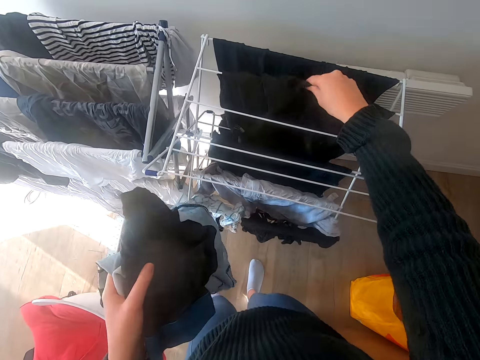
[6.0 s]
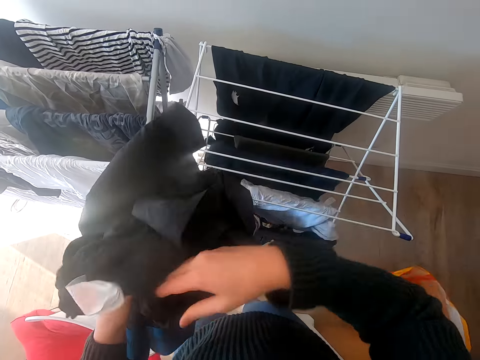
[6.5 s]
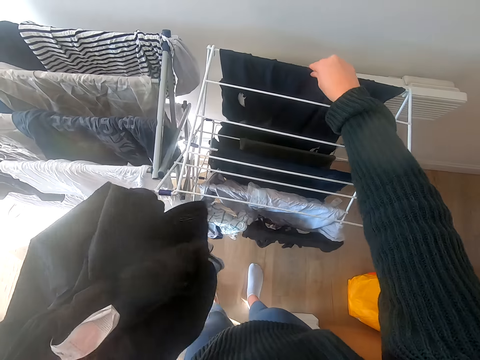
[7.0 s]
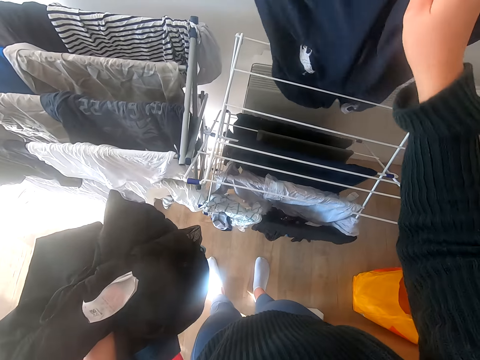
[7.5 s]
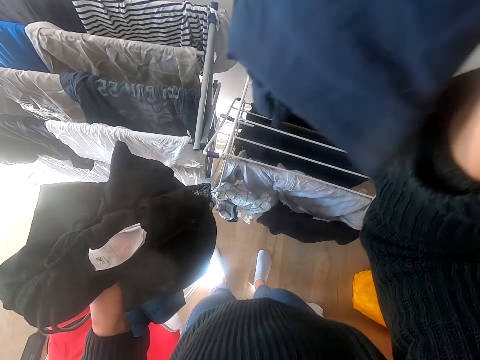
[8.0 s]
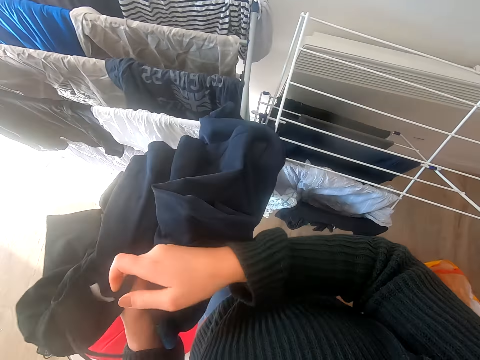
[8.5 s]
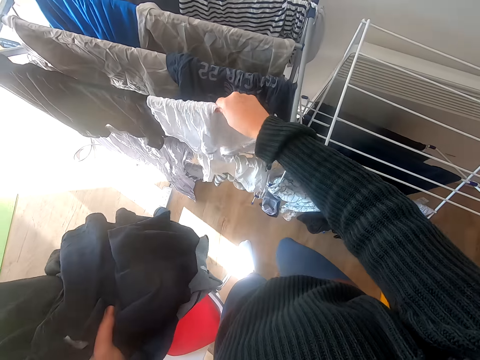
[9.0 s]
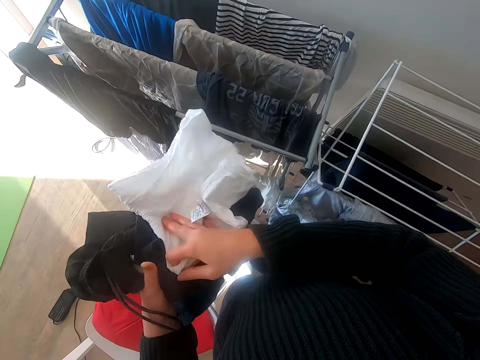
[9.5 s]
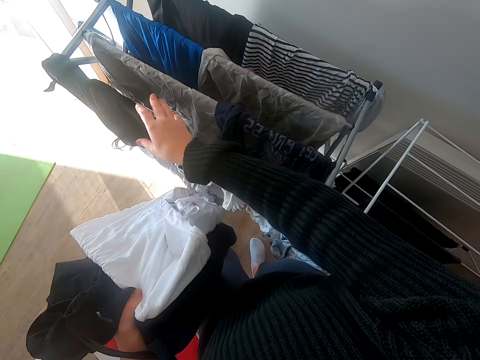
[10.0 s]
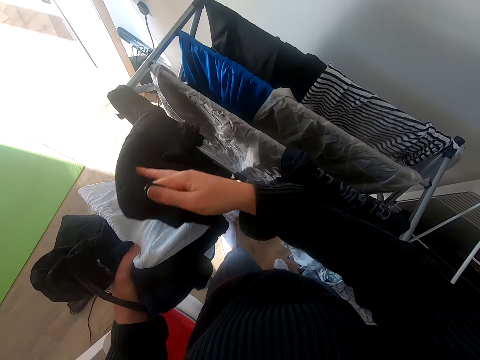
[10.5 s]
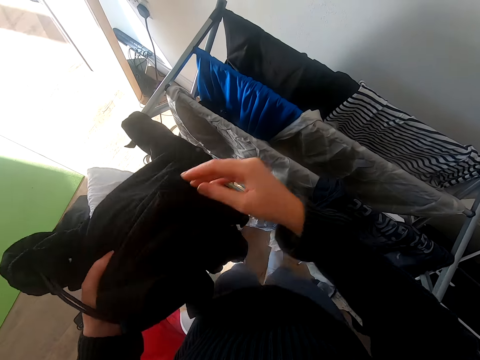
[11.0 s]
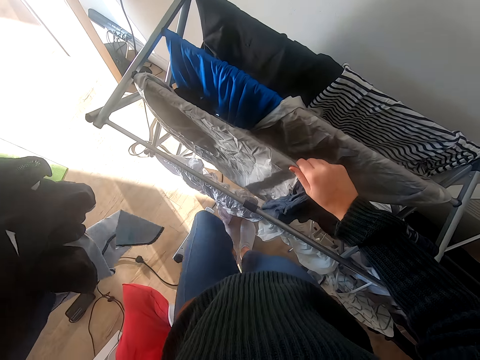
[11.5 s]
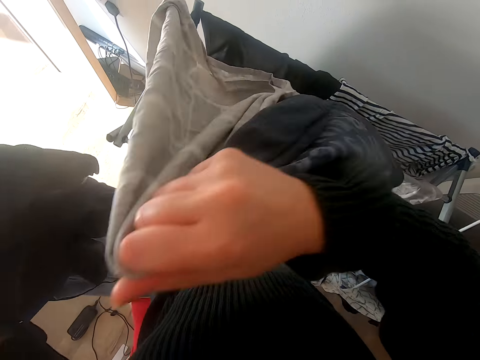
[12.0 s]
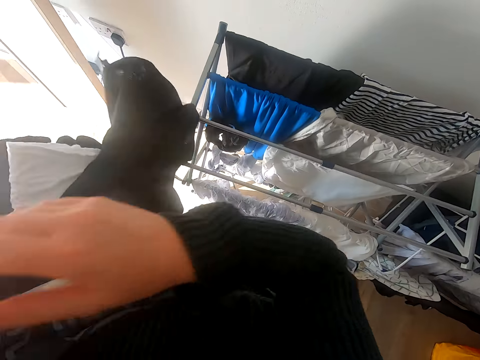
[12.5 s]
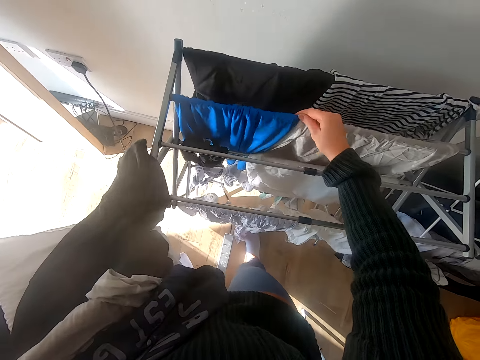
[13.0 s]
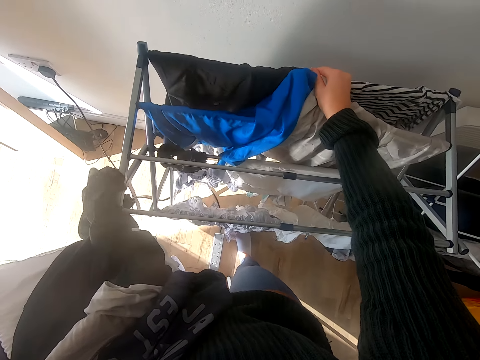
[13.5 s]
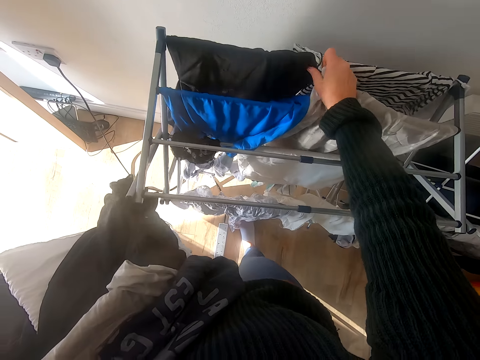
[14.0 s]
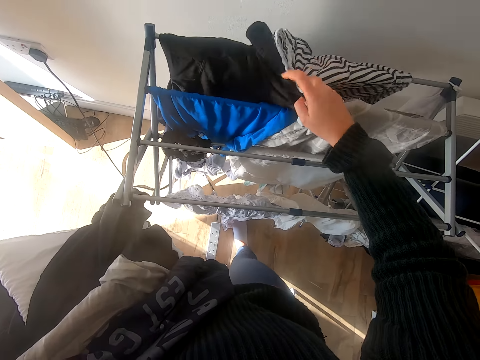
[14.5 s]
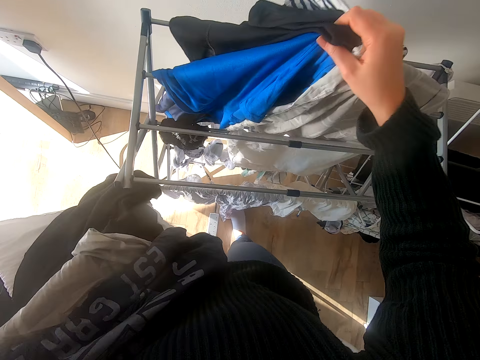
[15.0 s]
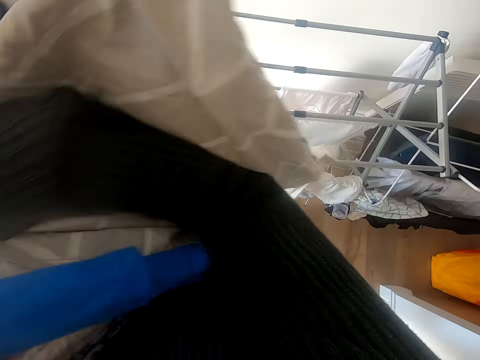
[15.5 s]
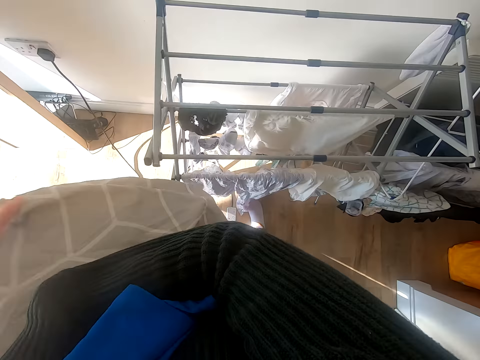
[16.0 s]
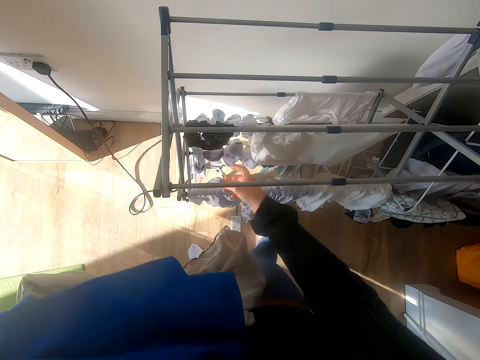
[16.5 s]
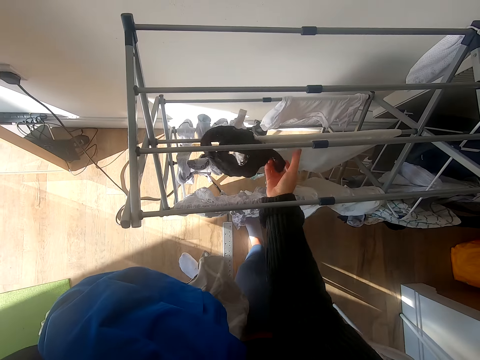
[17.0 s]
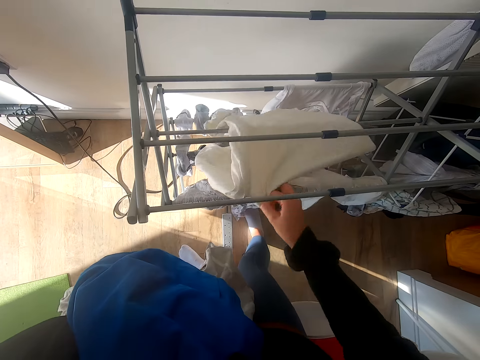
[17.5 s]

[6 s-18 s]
The camera wearer removes the clothes from the rack.

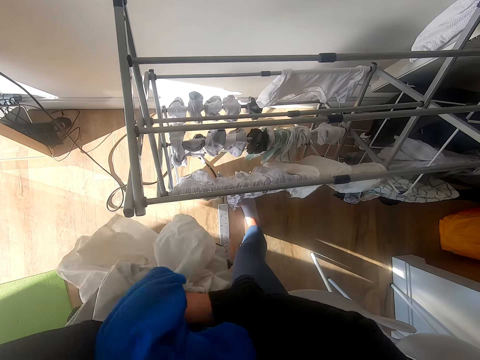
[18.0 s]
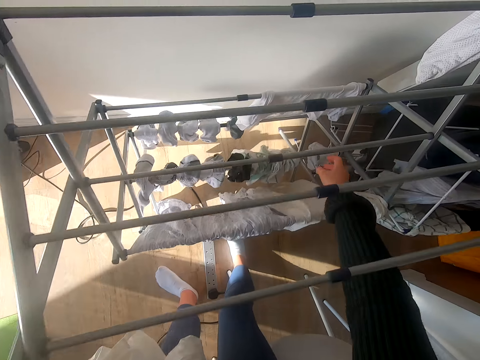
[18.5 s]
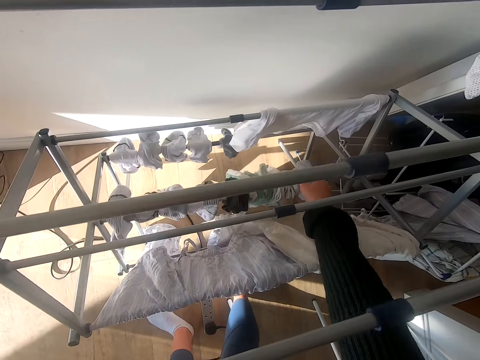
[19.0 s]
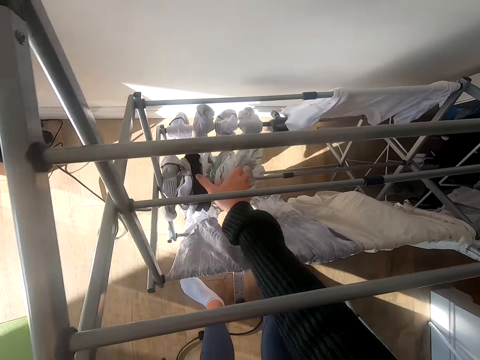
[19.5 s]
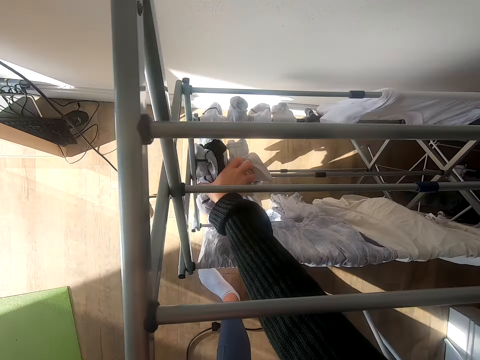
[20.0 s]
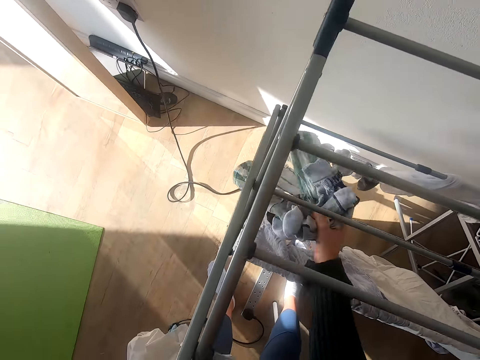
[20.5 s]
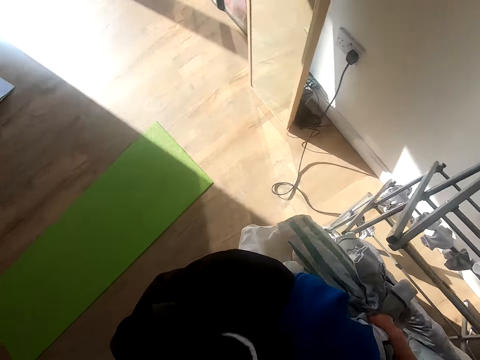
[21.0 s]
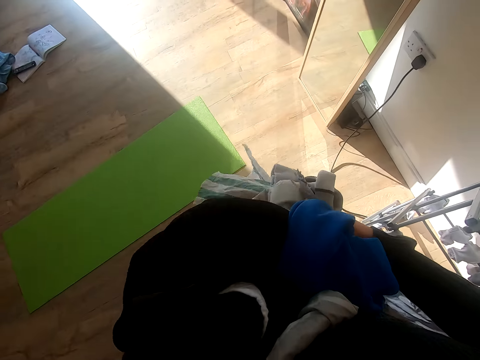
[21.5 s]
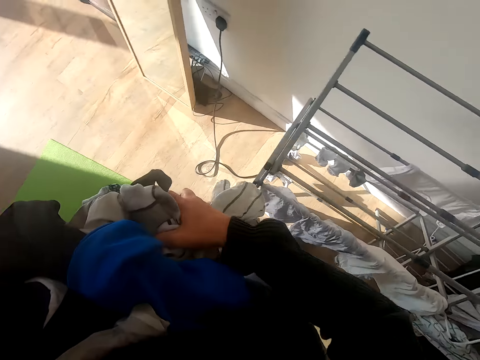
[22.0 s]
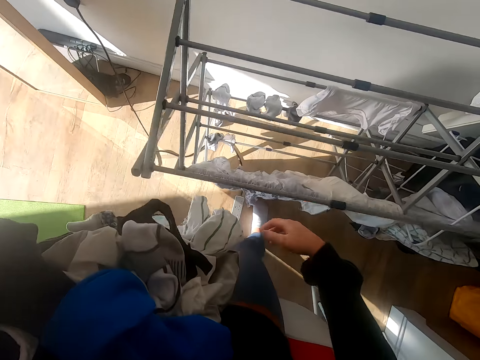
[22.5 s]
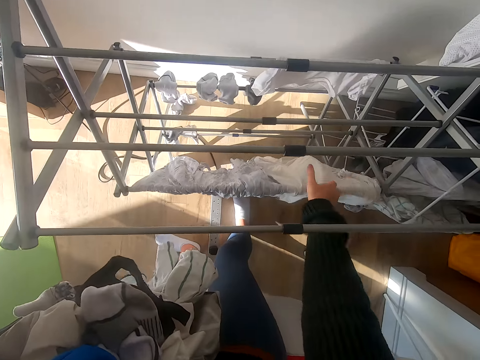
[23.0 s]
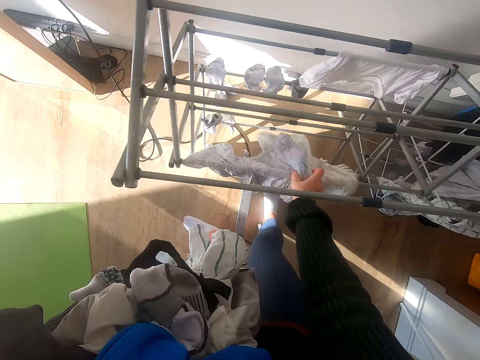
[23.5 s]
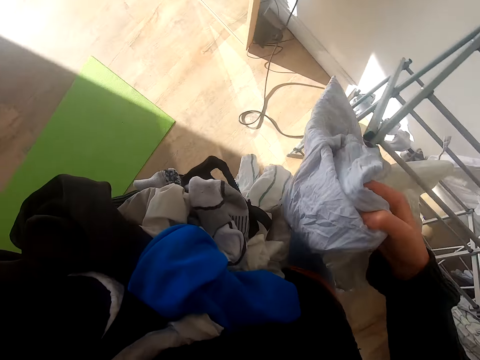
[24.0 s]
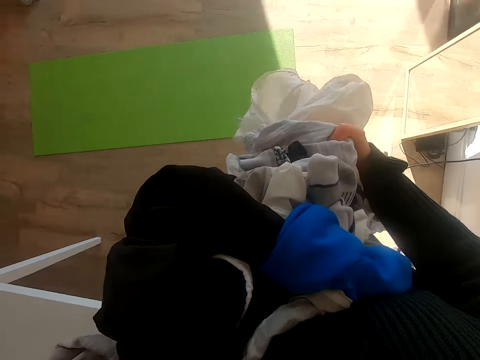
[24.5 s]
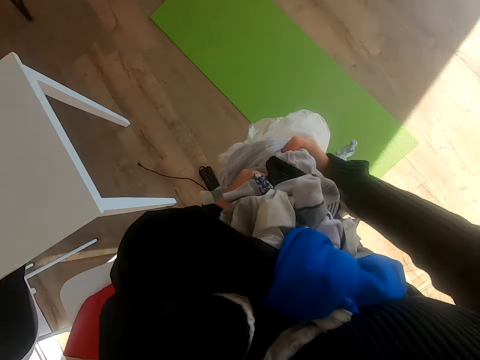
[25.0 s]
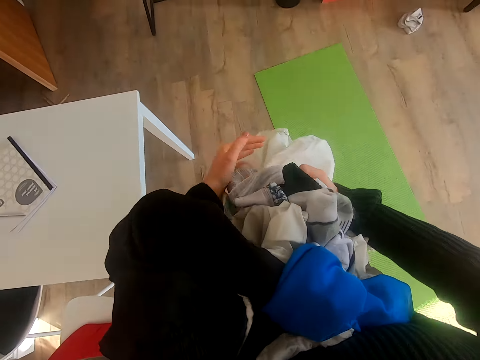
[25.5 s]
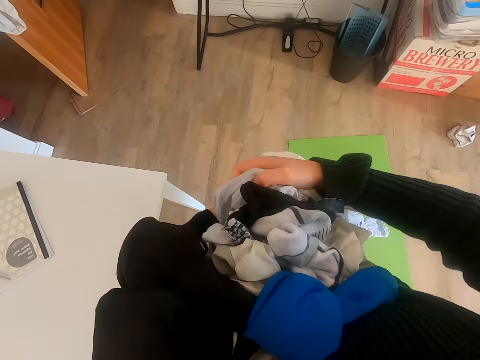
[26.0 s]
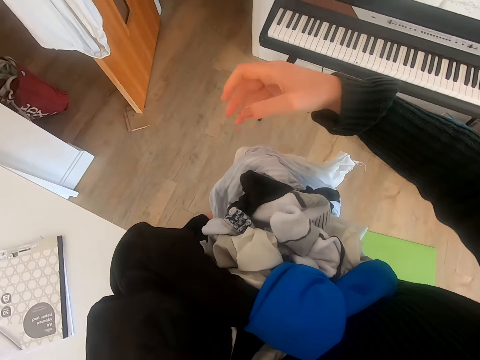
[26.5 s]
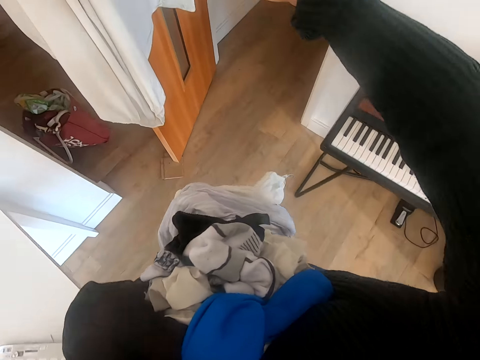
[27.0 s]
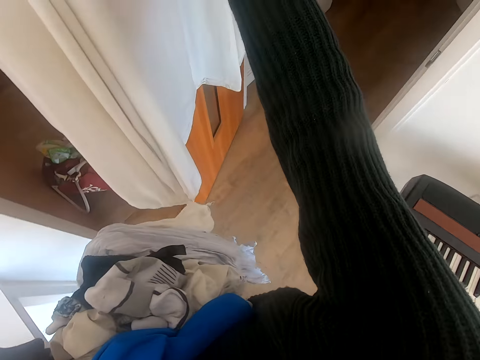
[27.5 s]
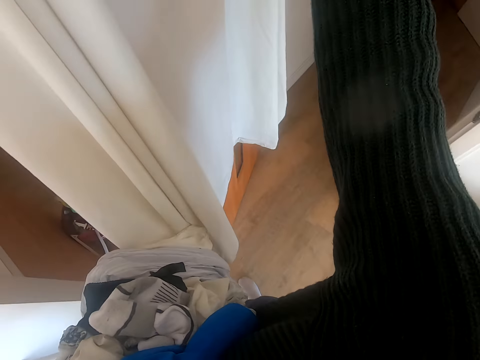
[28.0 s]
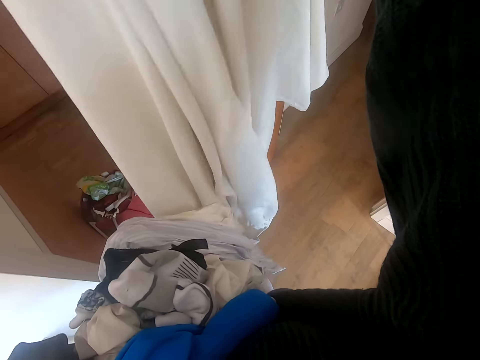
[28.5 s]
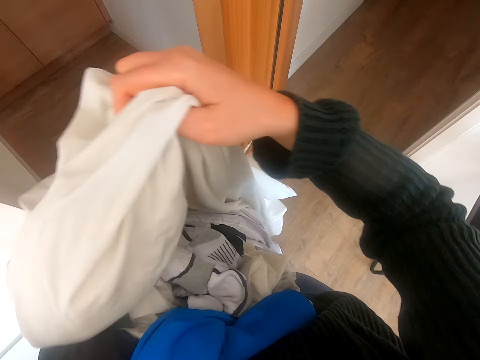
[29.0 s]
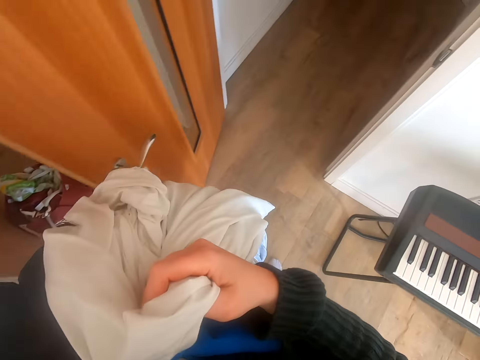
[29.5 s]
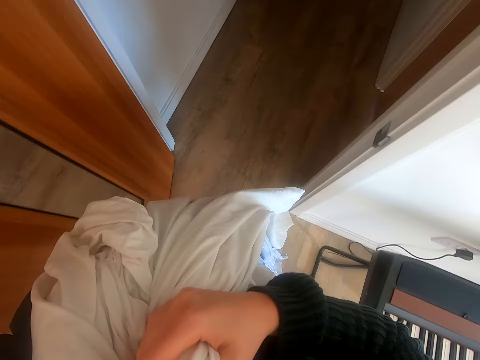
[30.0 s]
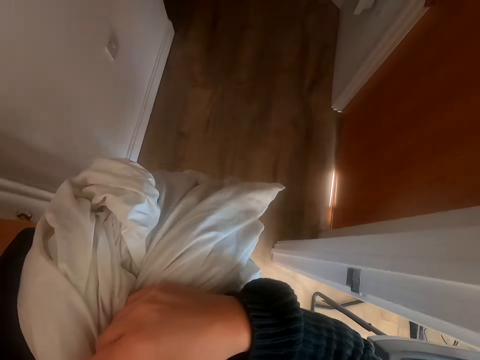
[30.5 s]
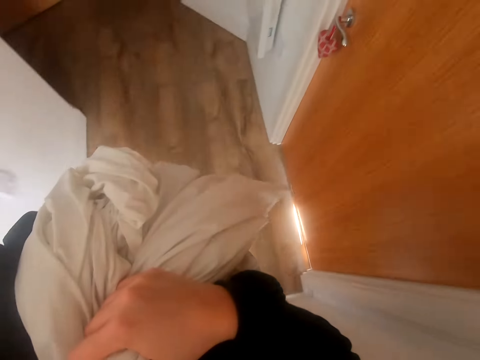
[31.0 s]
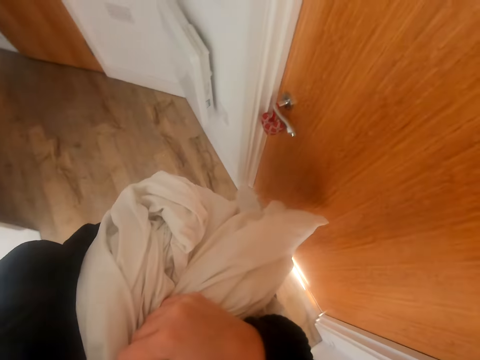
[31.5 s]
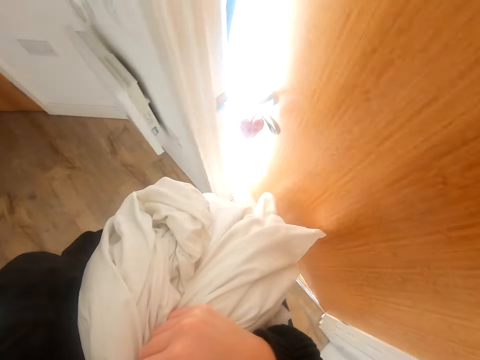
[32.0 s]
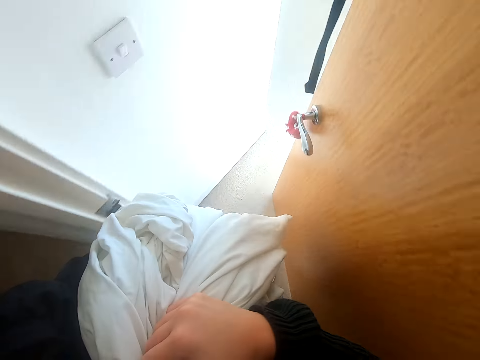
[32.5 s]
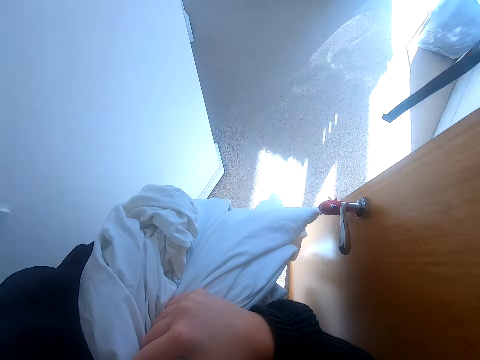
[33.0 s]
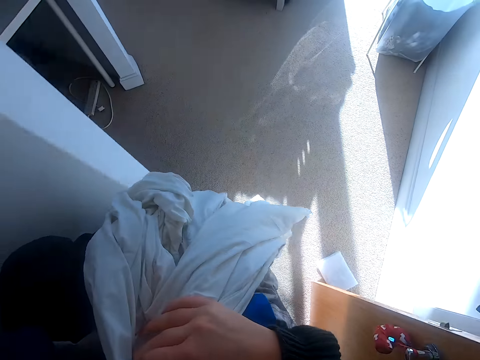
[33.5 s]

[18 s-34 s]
The camera wearer holds the socks. They walk to the door and take the bedsheet. They walk to the door and open the door.
